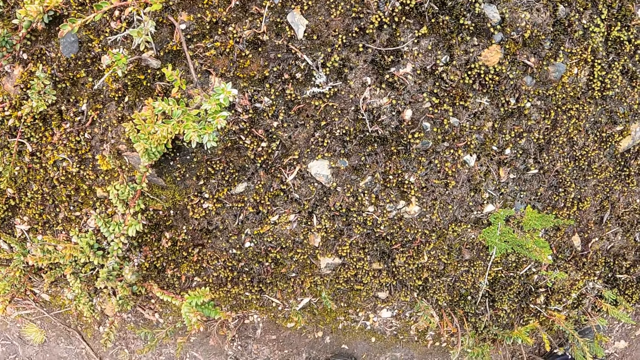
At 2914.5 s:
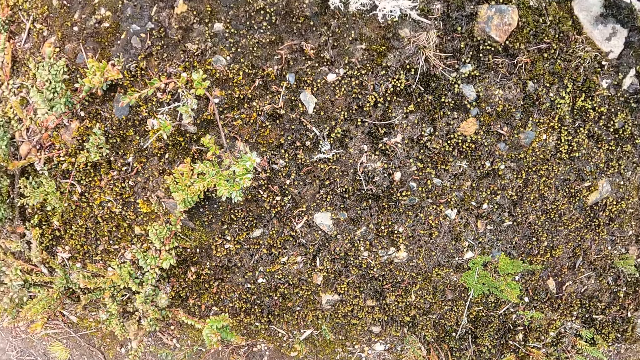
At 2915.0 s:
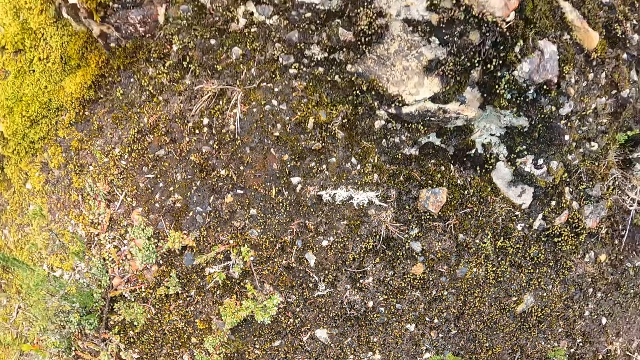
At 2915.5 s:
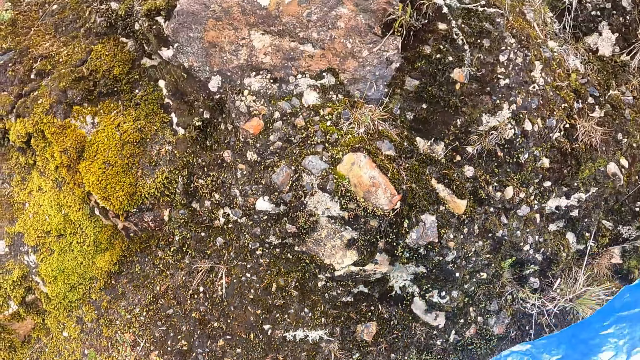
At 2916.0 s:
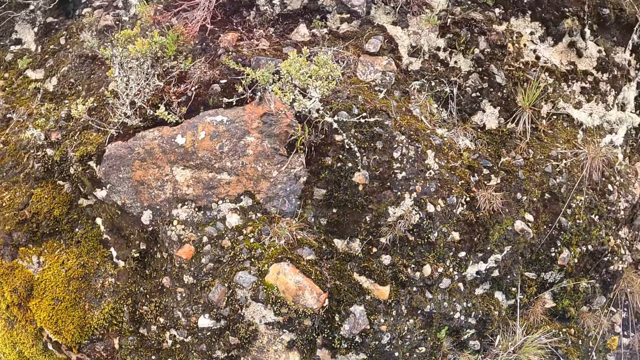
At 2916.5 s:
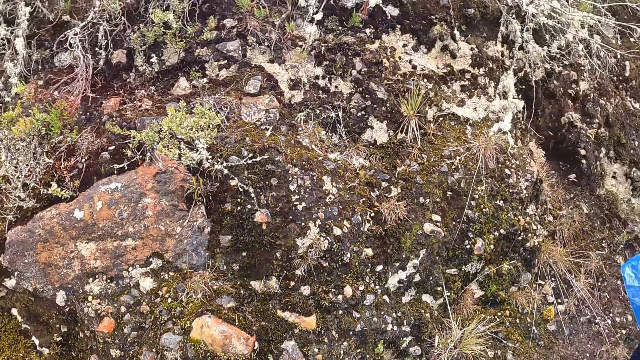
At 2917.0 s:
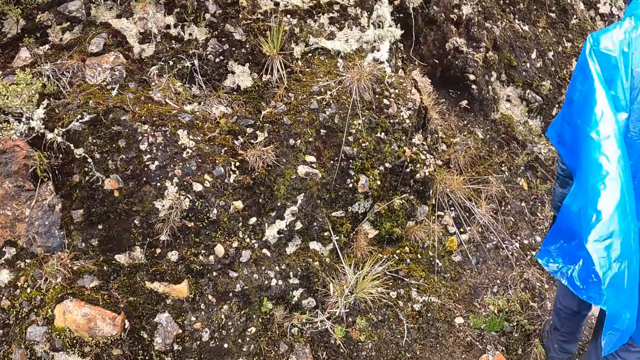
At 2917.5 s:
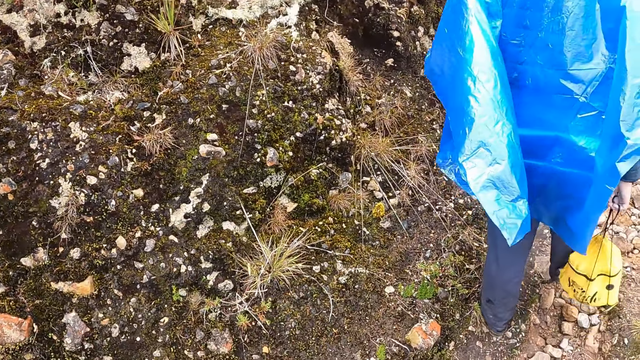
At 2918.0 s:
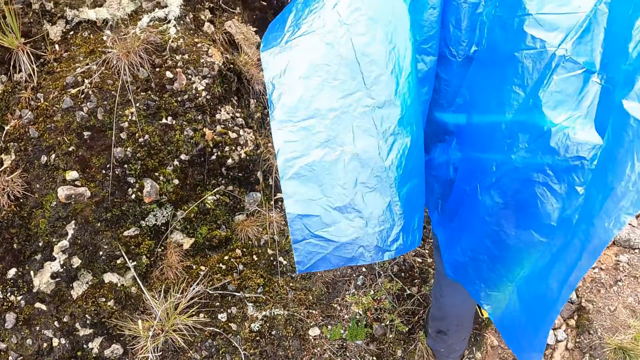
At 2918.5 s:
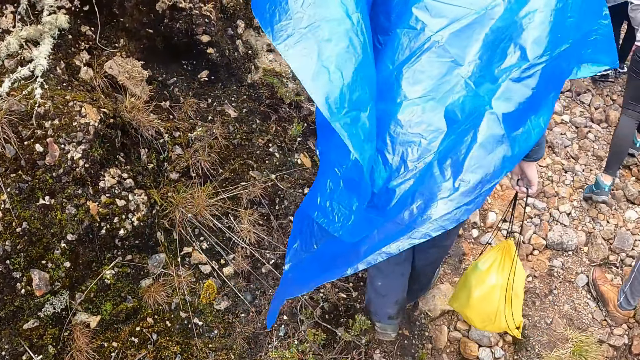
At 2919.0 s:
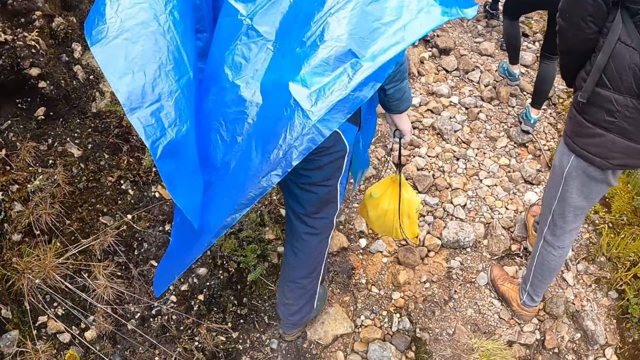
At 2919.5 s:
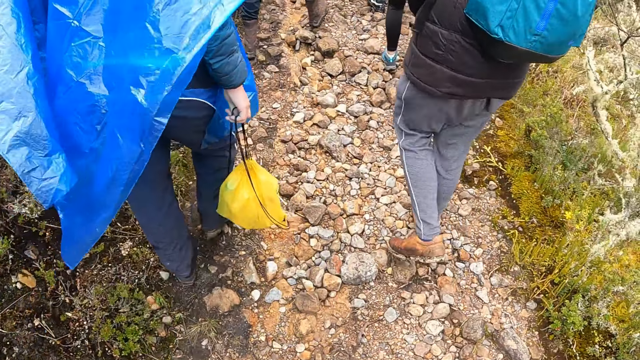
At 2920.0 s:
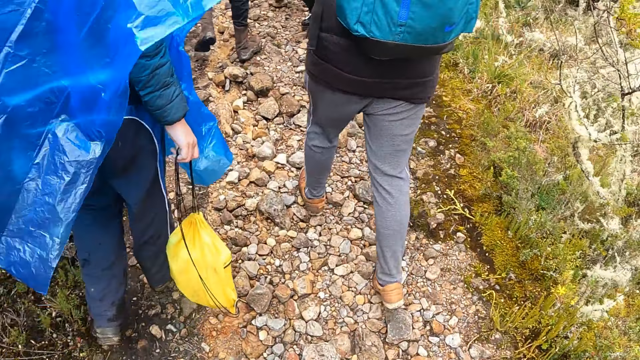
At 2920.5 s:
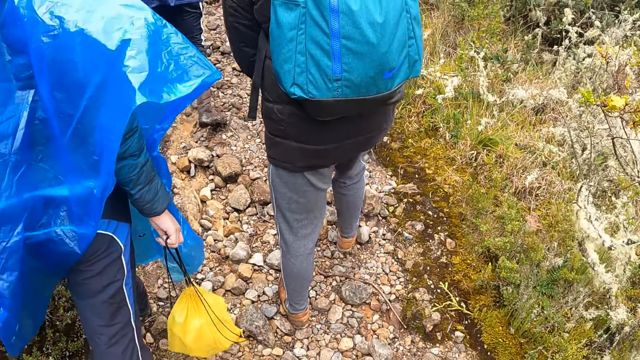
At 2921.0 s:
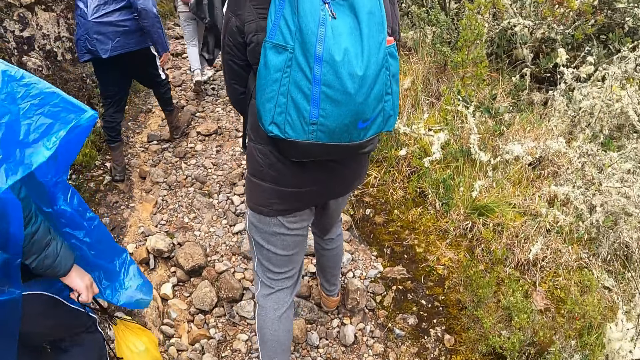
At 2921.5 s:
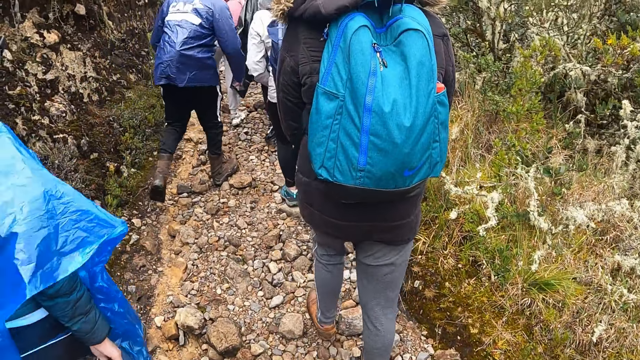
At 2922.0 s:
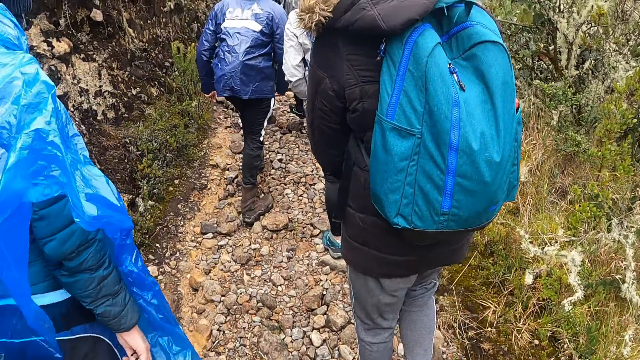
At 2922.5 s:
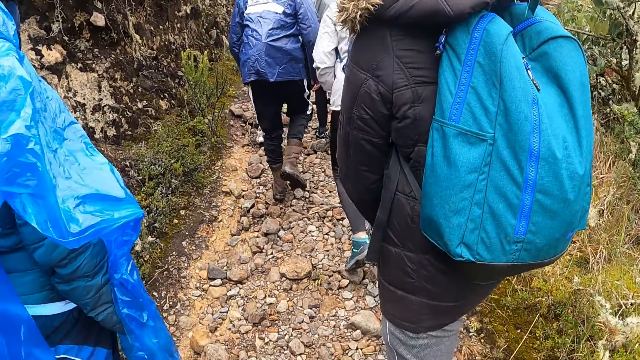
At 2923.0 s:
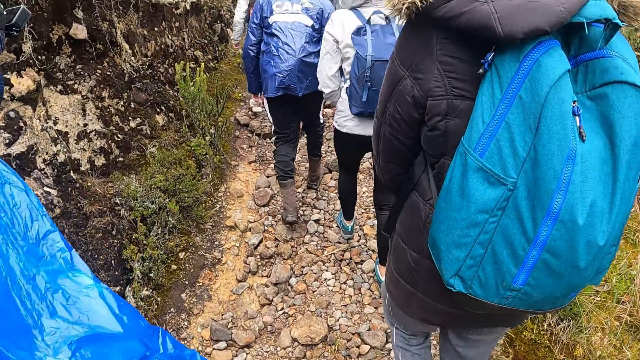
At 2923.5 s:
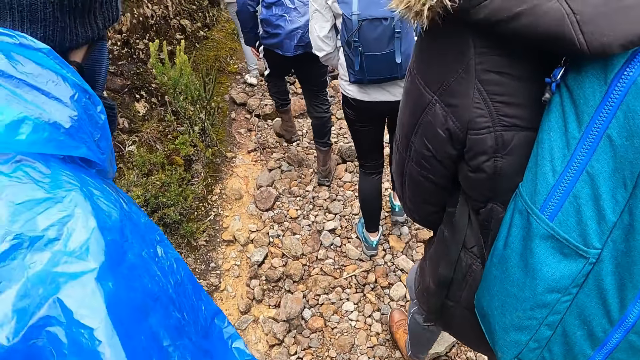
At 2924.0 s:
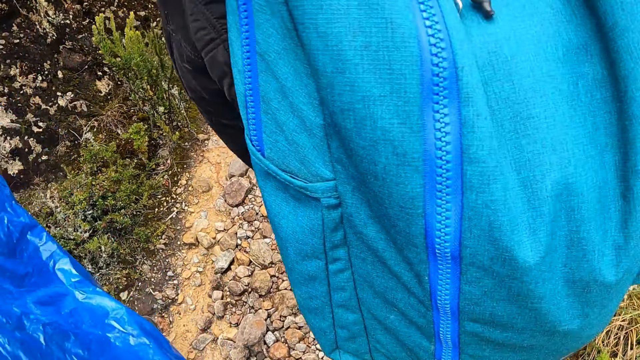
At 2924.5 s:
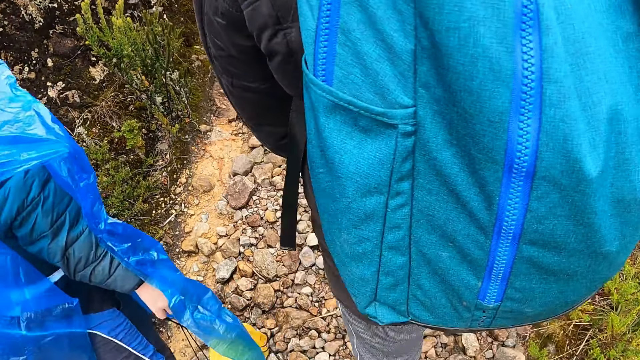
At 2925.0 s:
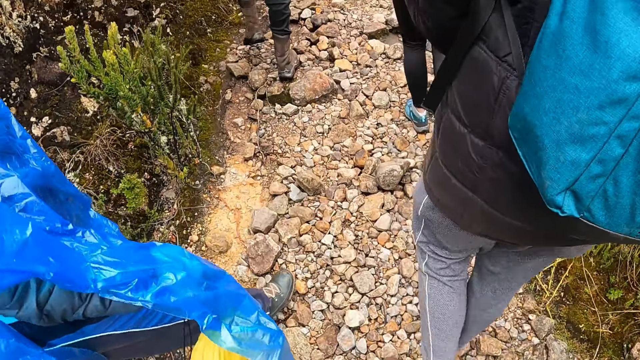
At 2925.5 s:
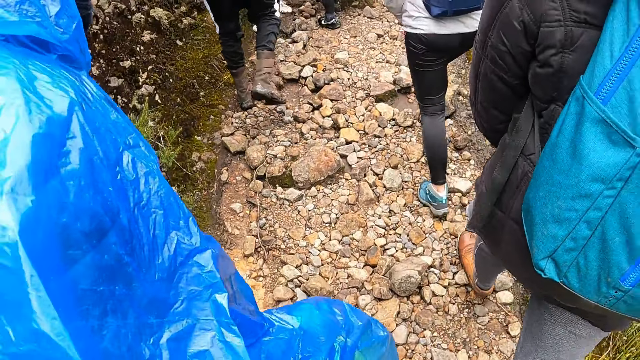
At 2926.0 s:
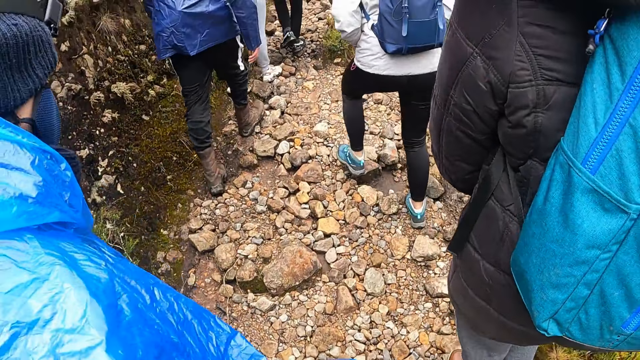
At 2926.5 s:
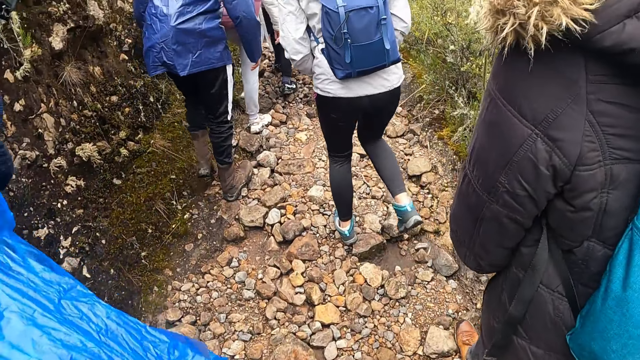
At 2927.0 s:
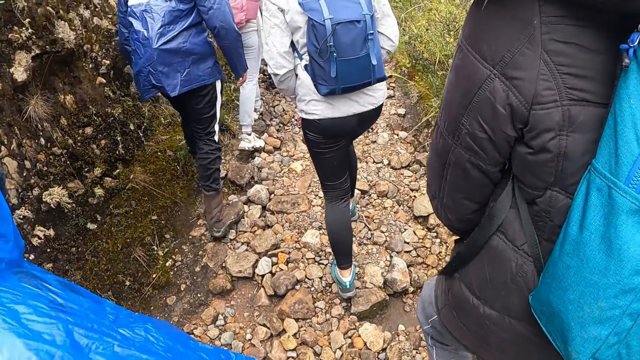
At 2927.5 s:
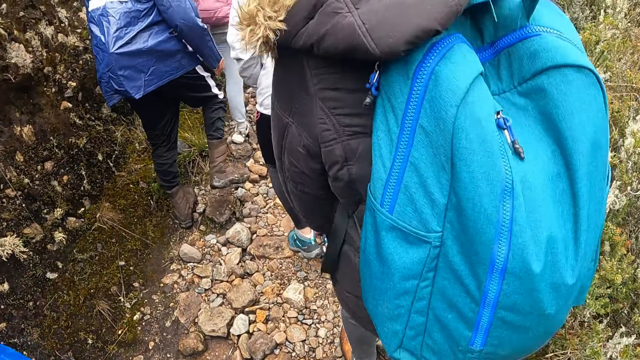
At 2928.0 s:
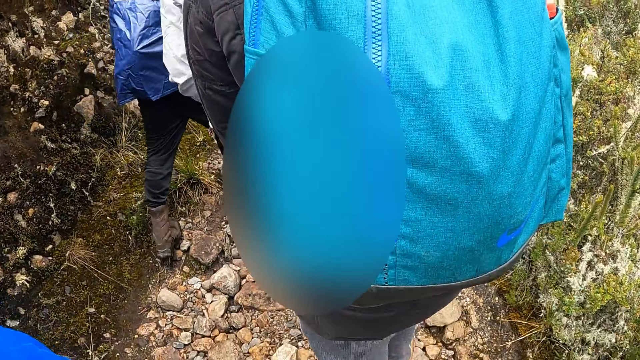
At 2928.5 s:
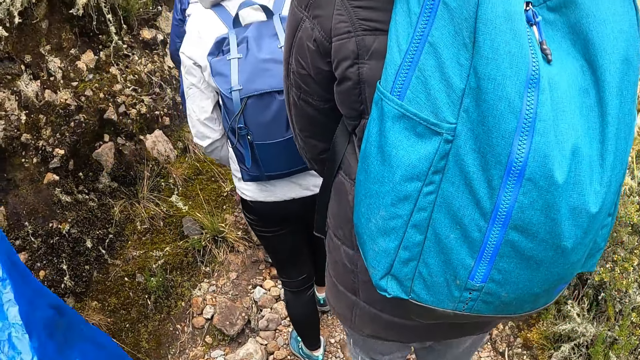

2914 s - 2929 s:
The camera wearer looks at the molds. They turn around and walk around. They walk on the trail road in the forest.

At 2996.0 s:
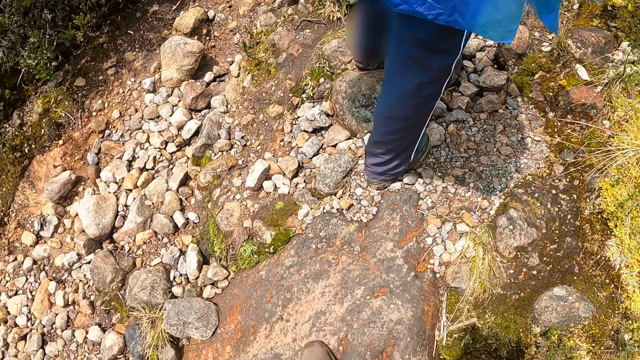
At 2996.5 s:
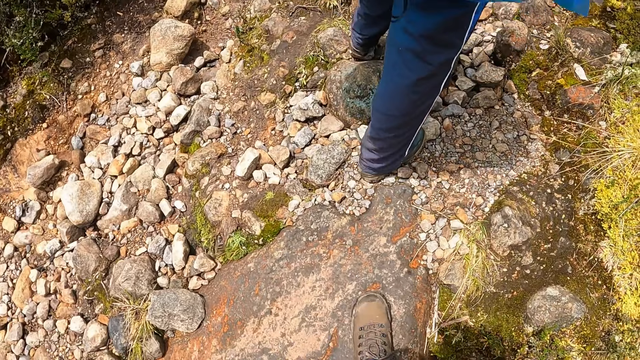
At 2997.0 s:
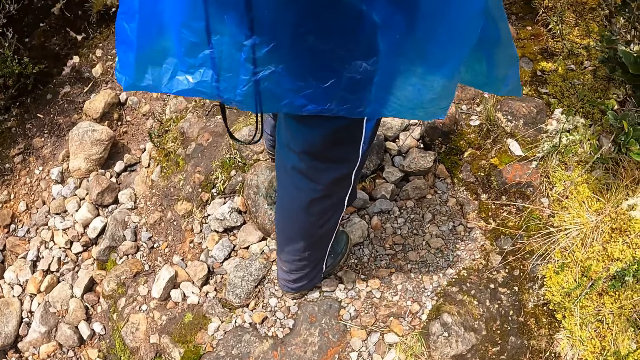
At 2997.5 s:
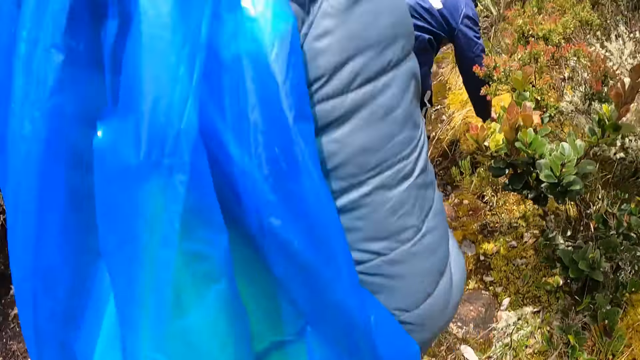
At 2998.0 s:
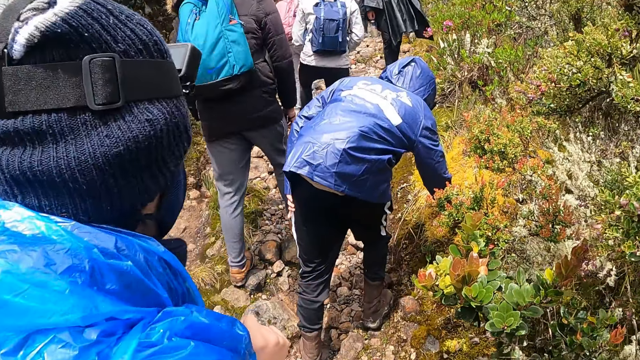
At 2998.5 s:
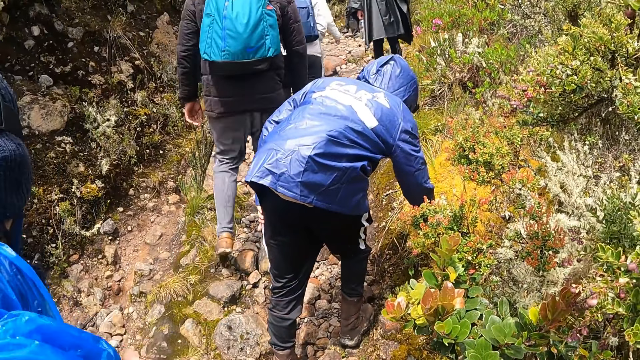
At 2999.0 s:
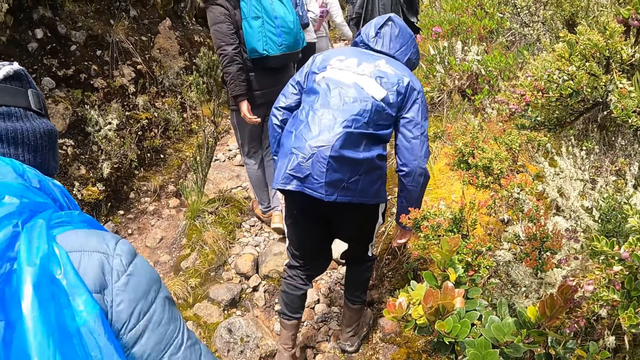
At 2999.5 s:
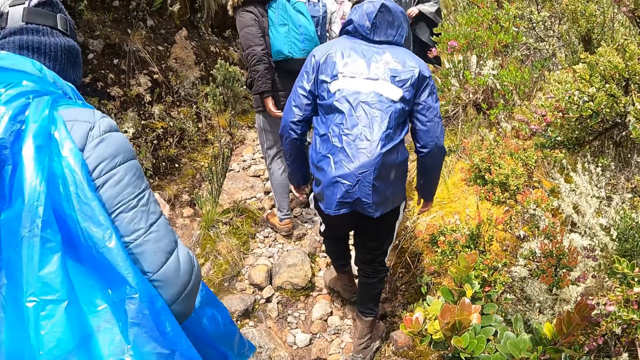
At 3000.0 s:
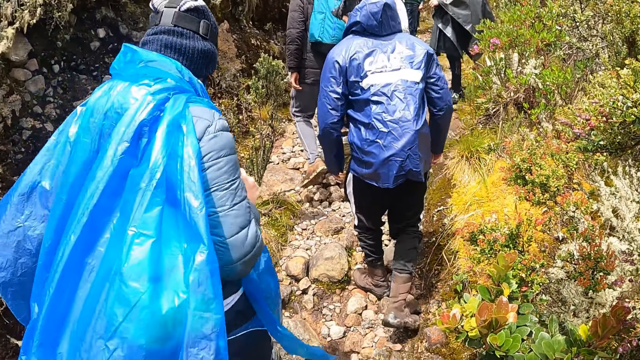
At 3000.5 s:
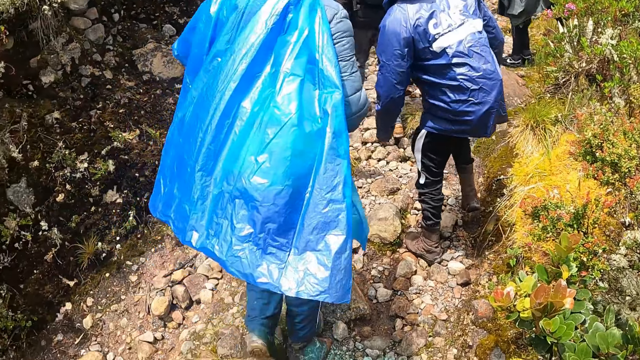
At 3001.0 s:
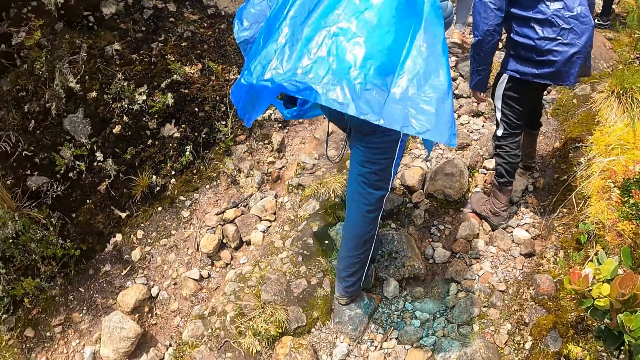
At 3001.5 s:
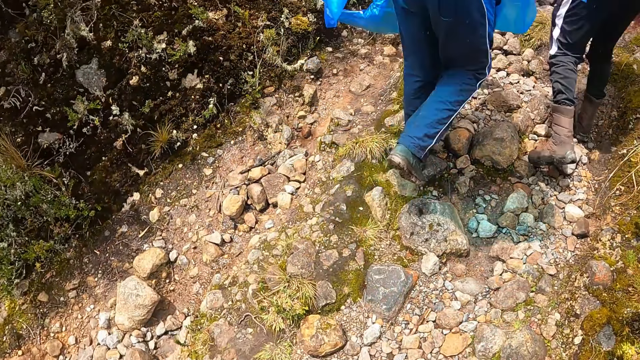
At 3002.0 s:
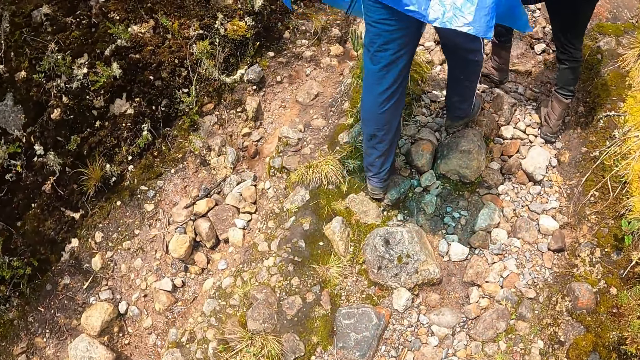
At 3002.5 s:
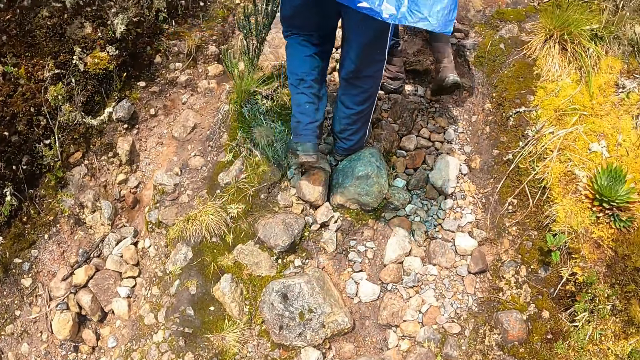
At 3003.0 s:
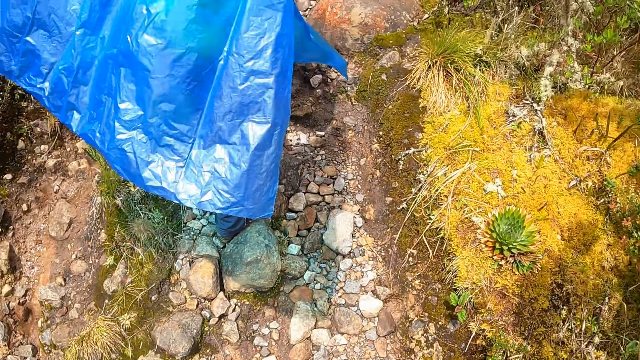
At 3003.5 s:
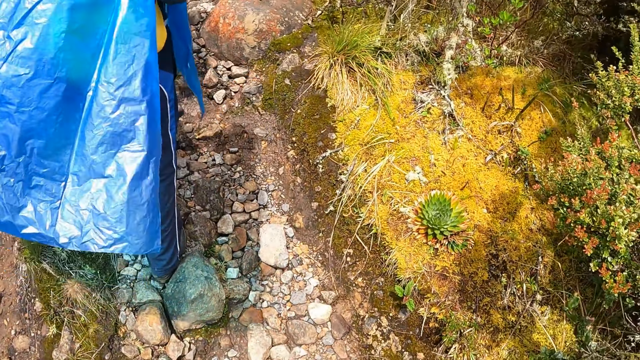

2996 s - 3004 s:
A man inspects a plant. The camera wearer follows another man.
